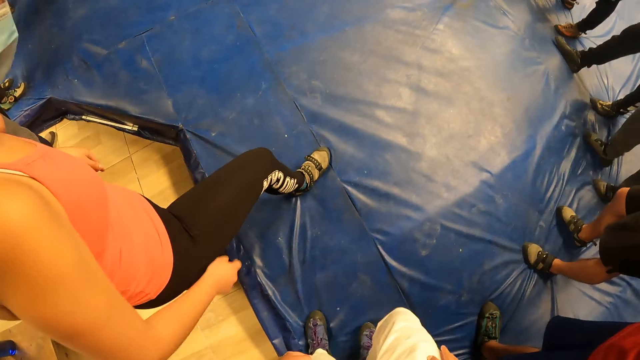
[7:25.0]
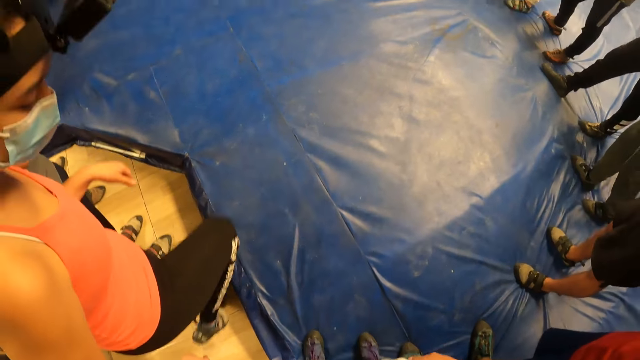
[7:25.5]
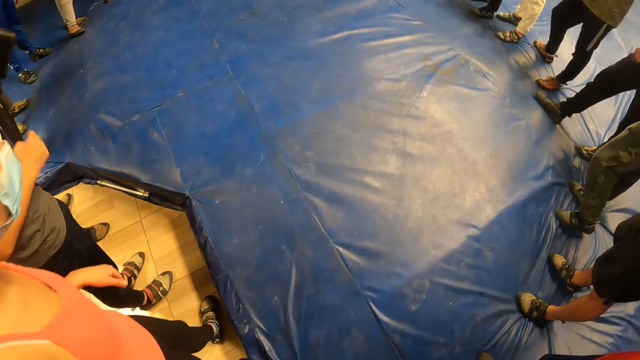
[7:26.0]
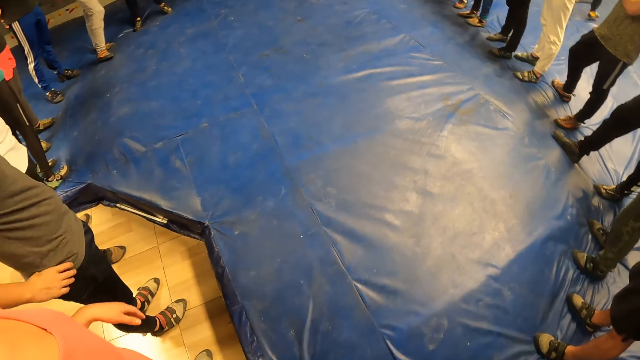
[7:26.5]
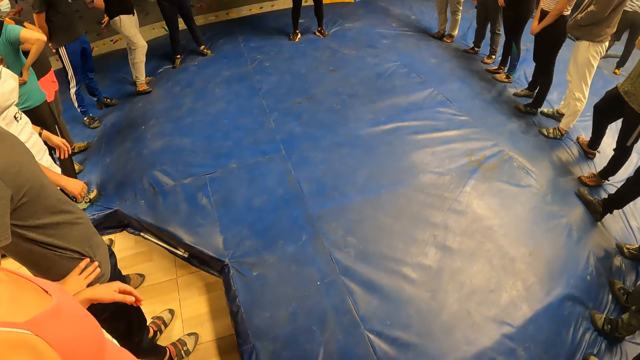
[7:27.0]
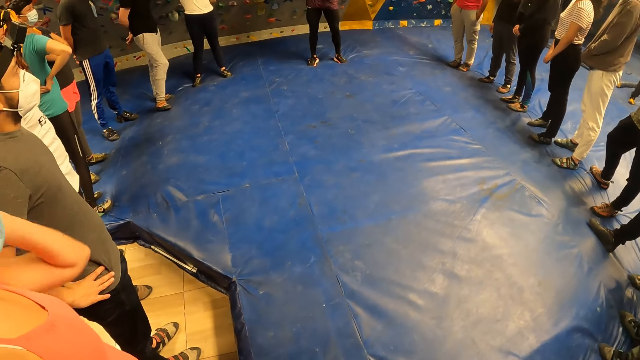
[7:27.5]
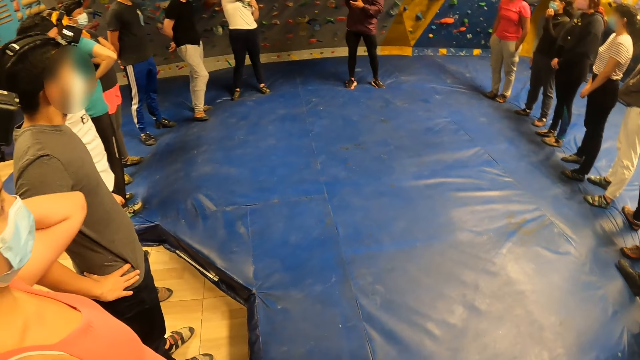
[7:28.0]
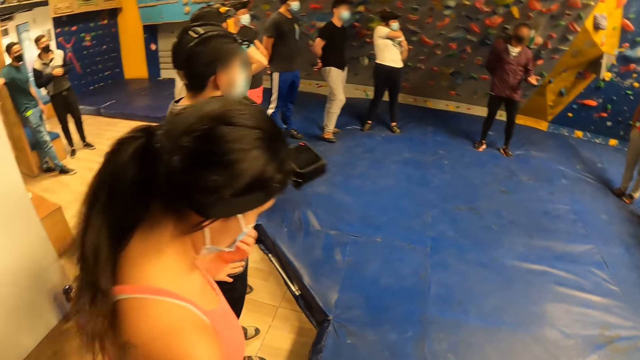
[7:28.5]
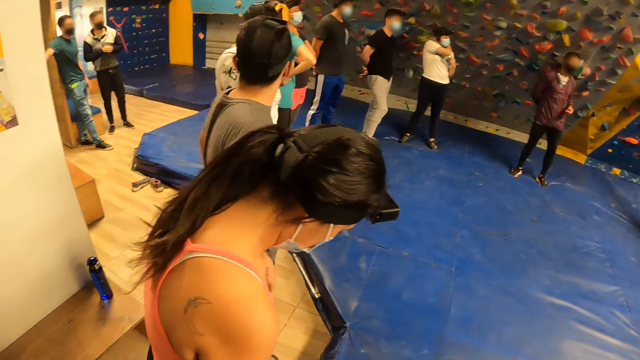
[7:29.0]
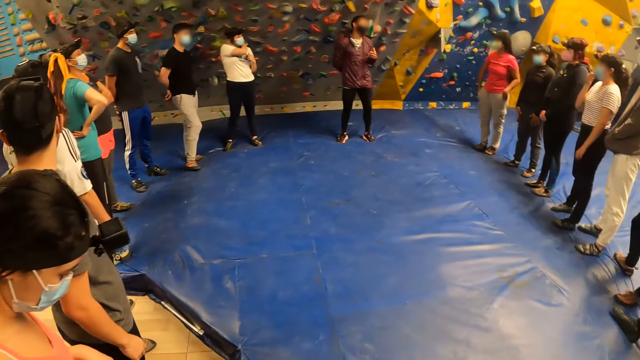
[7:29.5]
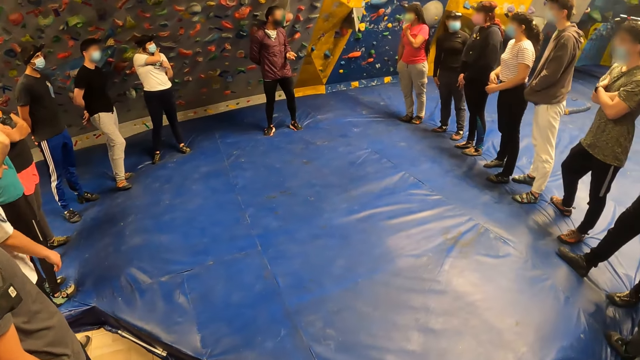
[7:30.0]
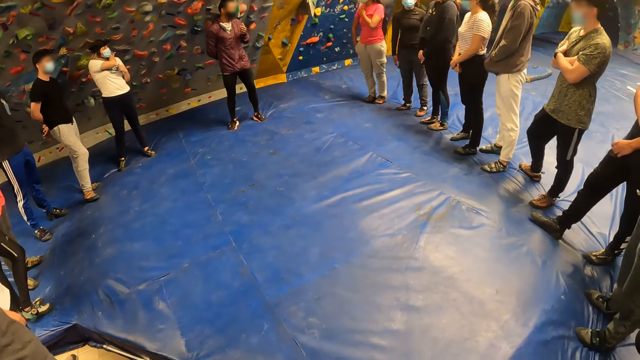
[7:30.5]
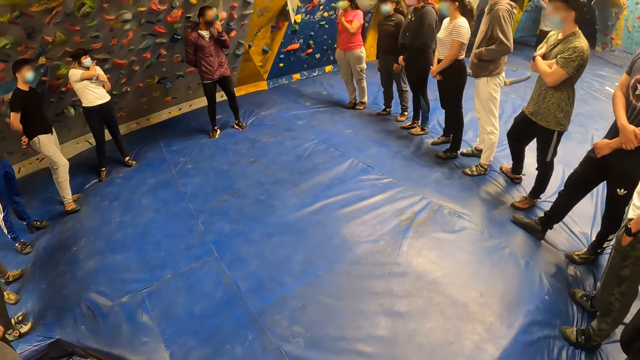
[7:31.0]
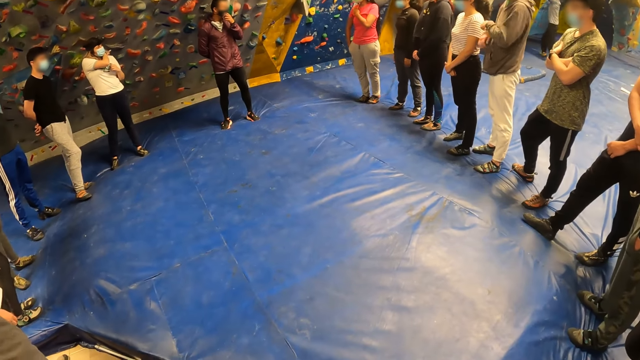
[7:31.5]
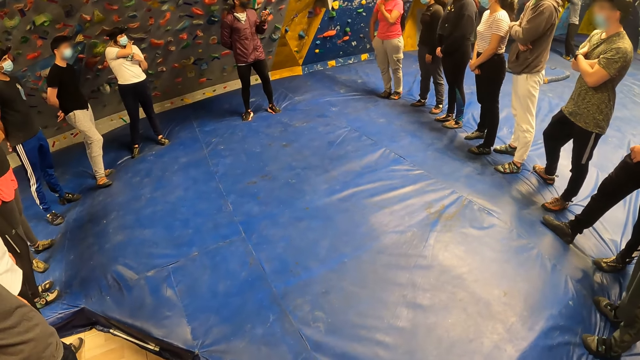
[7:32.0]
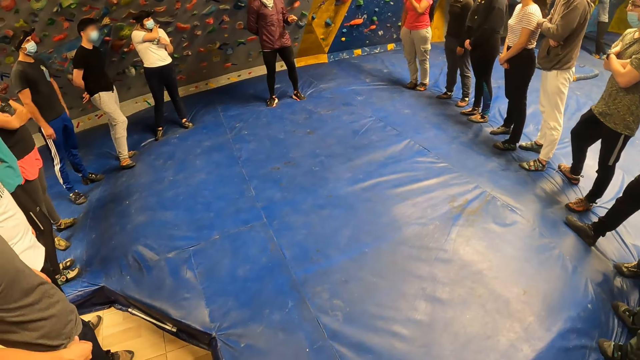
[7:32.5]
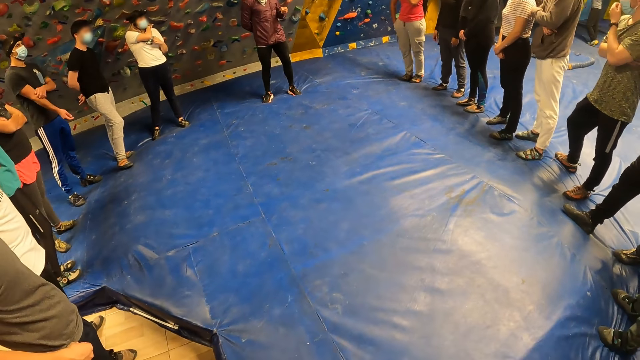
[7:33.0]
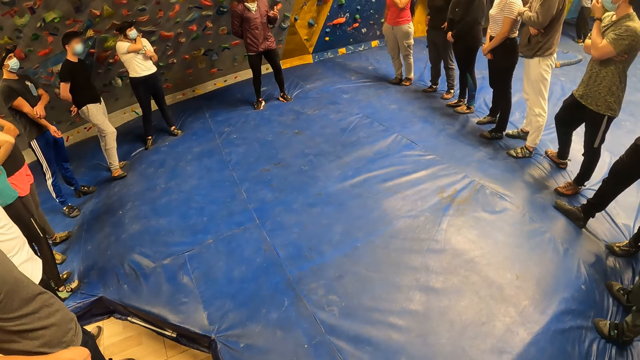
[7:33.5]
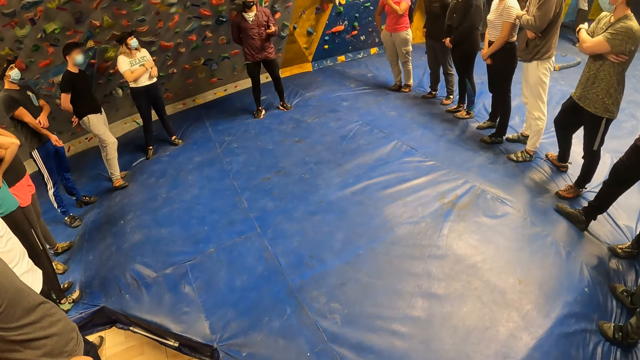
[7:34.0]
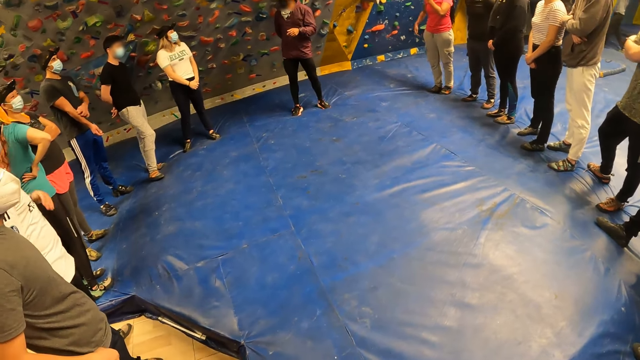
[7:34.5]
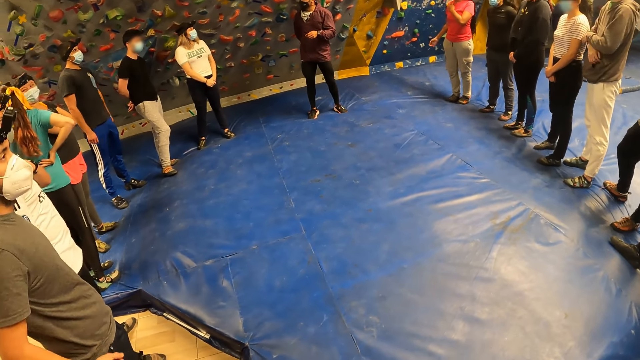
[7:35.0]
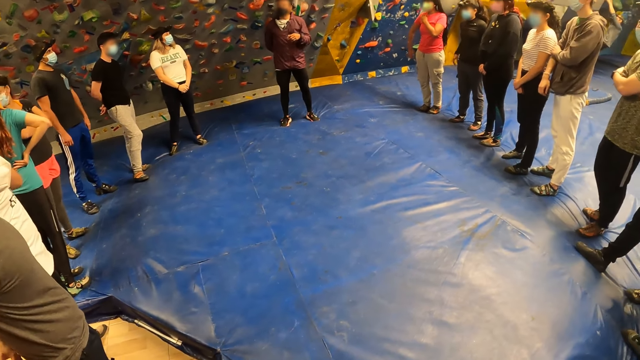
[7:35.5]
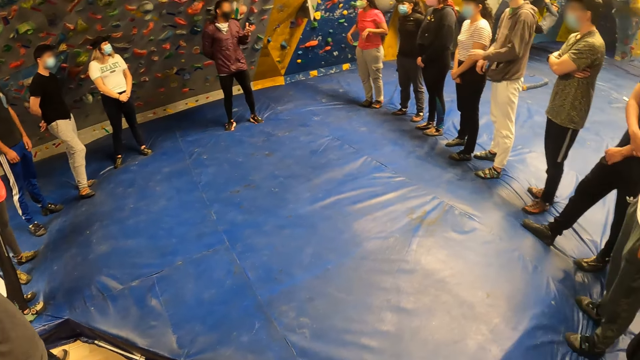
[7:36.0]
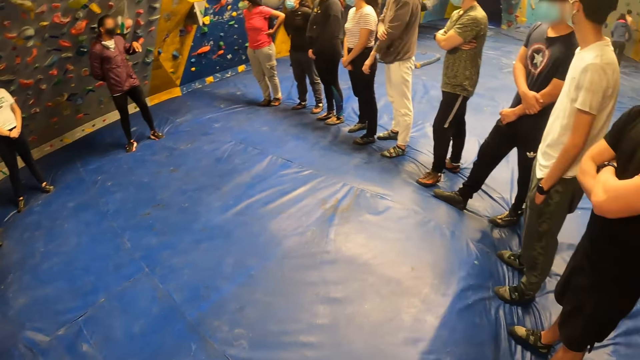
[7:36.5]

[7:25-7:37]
The camera wearer looks around. The man addresses the people. The man adjusts the facemask on his face with his left hand and removes his left hand from the facemask on his face.

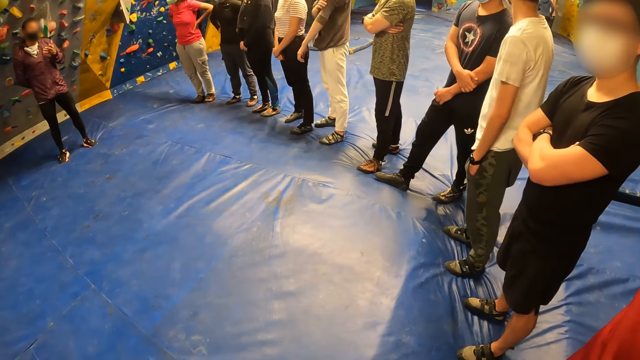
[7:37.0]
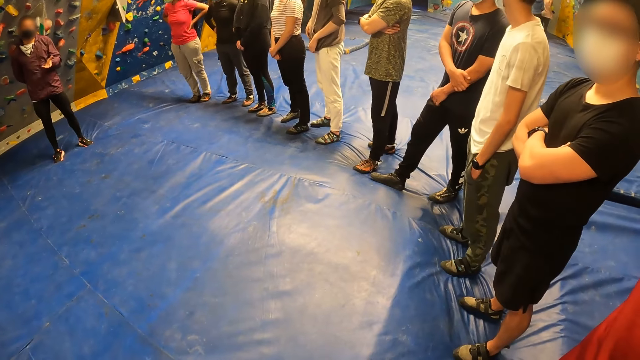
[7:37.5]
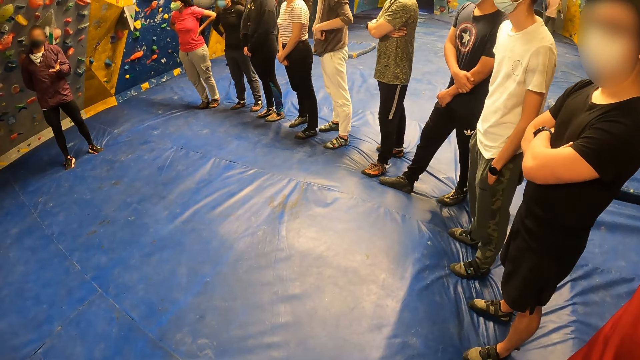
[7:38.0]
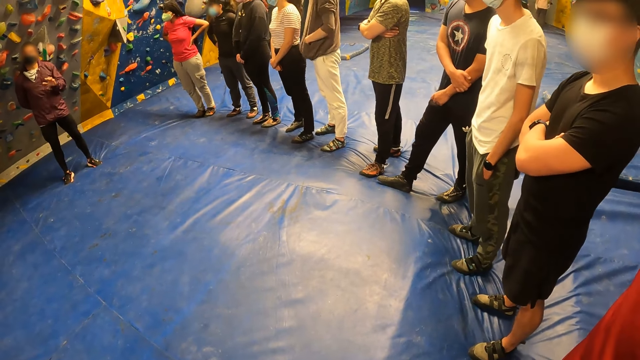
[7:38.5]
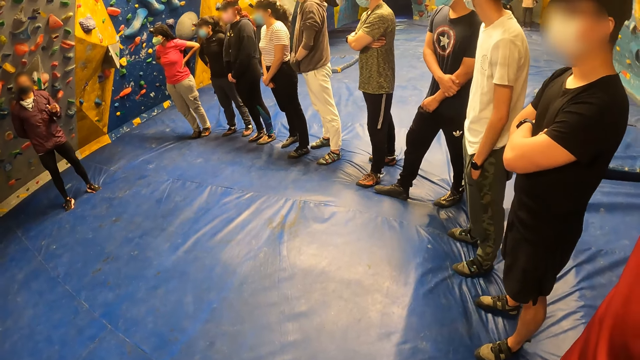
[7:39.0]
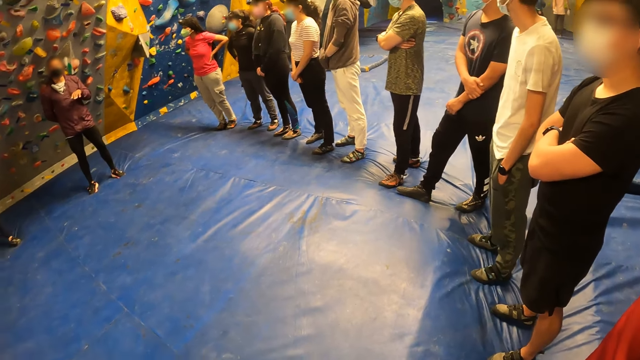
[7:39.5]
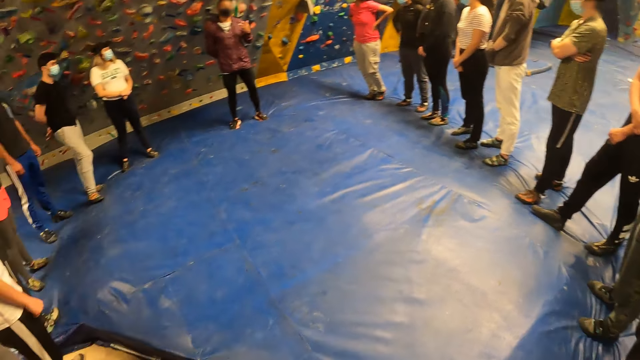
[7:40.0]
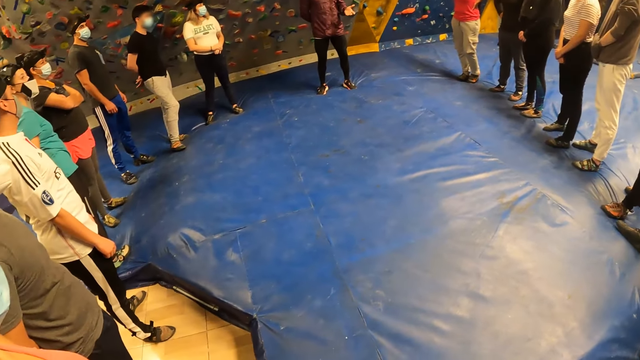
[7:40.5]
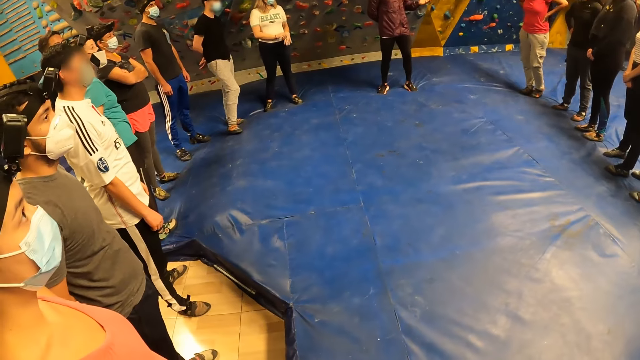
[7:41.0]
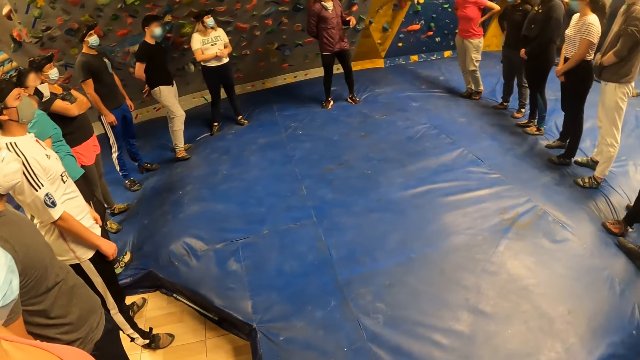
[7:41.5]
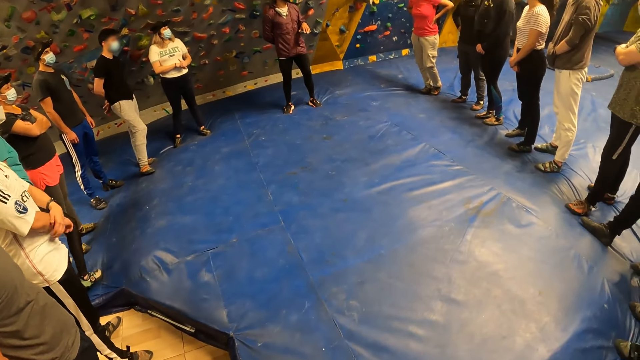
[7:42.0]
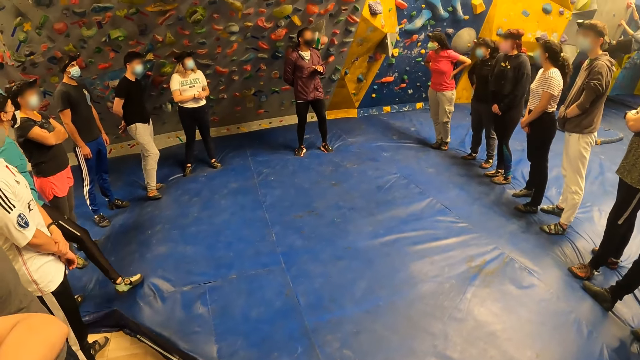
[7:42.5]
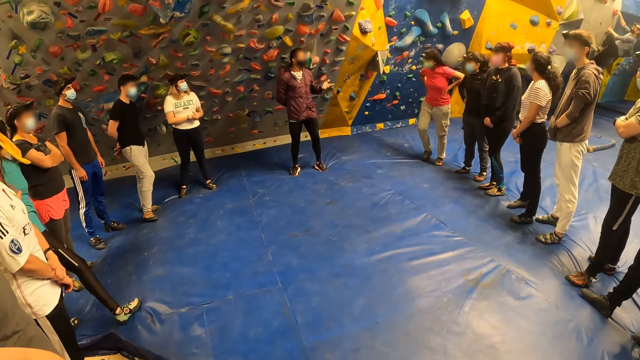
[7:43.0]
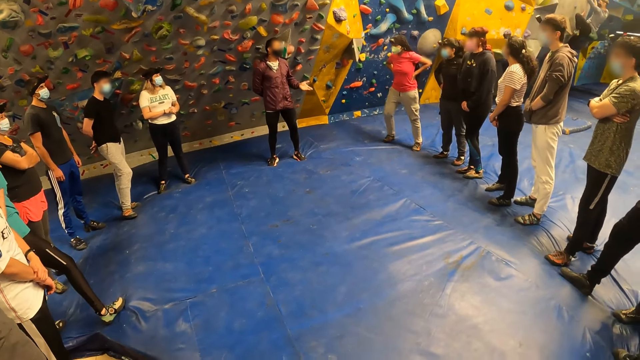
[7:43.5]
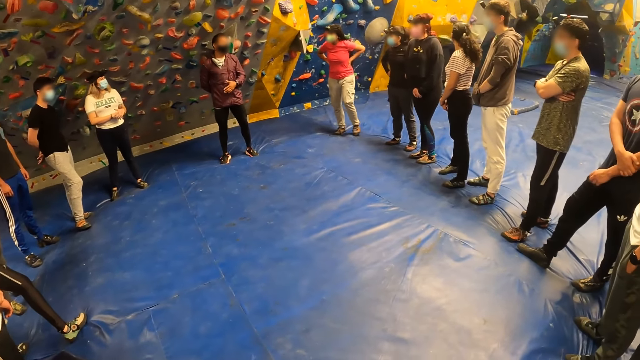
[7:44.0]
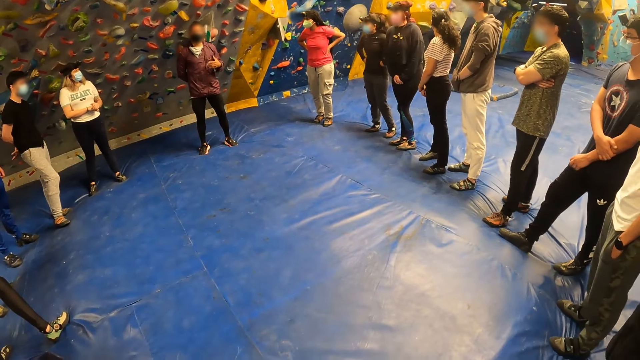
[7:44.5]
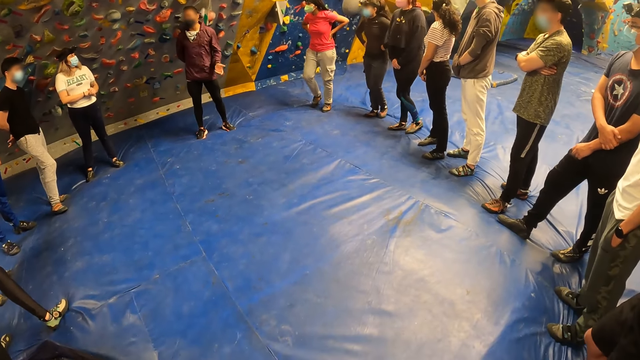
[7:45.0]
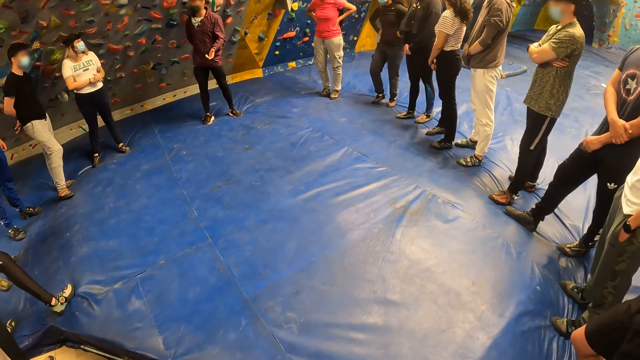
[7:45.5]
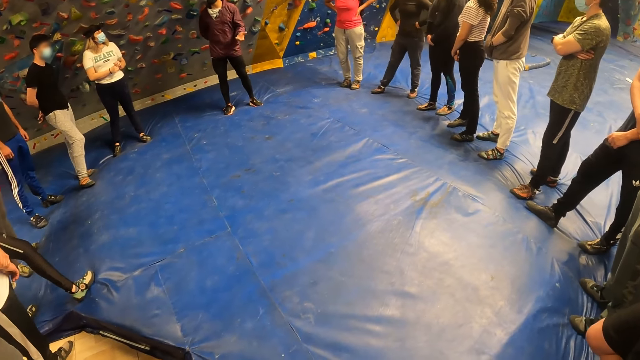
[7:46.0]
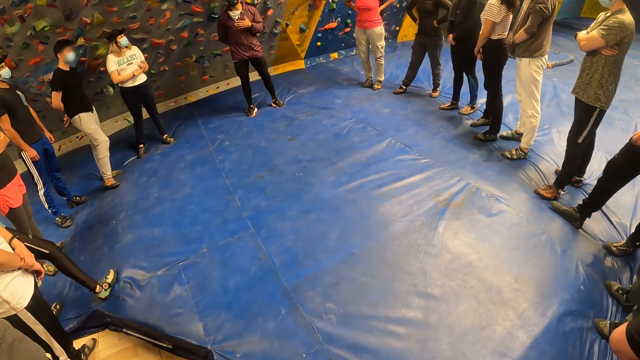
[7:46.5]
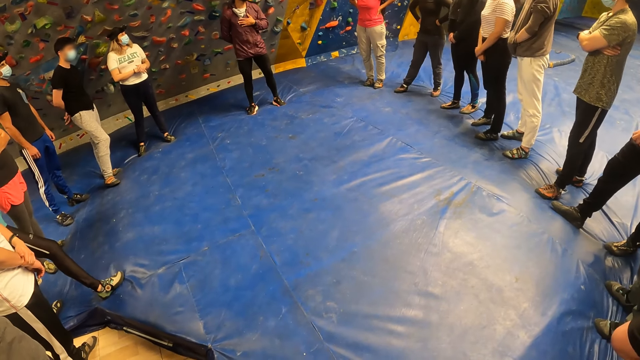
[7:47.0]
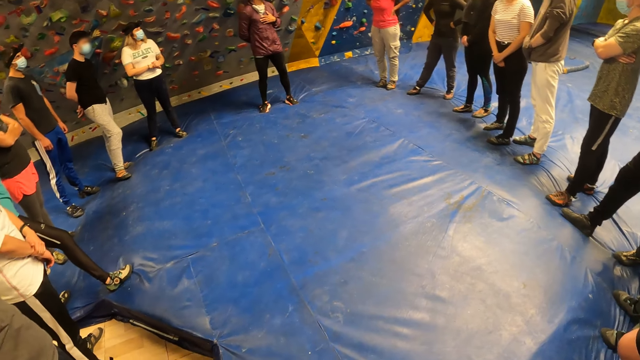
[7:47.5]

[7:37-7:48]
The man places his left hand on his chest.
